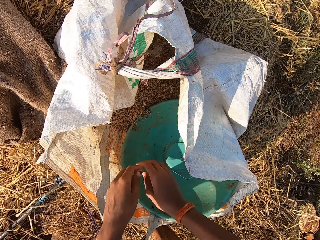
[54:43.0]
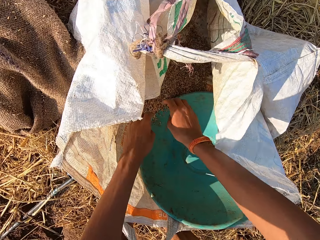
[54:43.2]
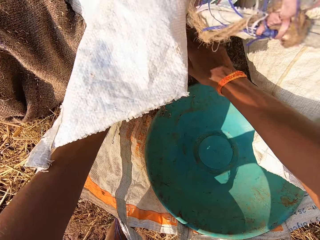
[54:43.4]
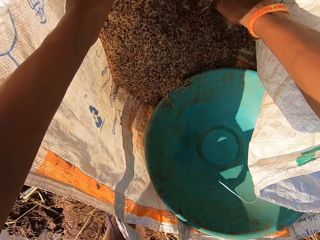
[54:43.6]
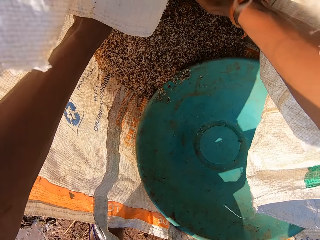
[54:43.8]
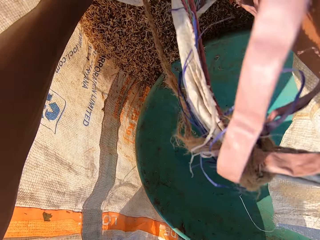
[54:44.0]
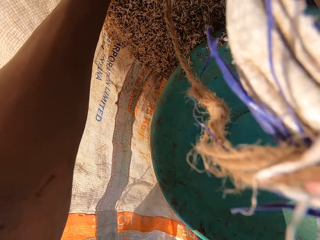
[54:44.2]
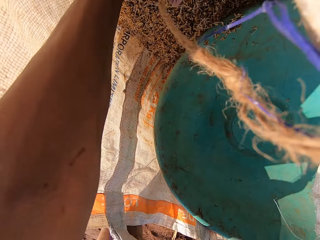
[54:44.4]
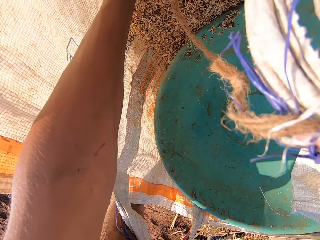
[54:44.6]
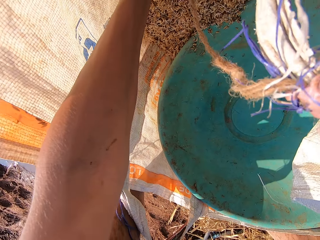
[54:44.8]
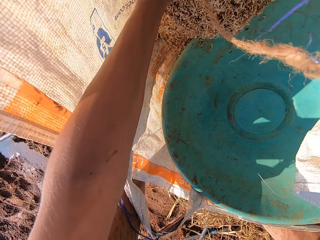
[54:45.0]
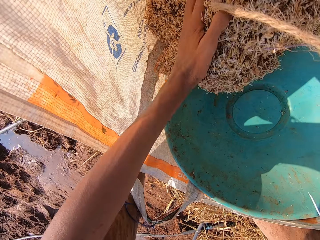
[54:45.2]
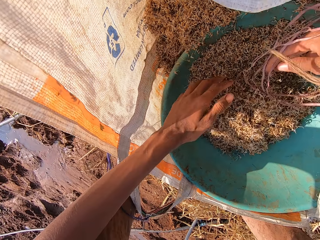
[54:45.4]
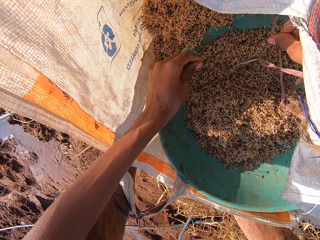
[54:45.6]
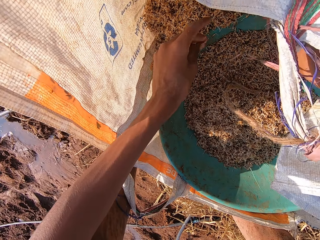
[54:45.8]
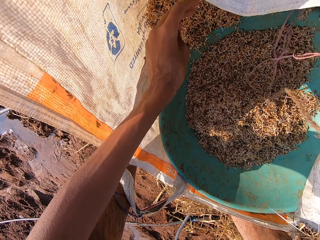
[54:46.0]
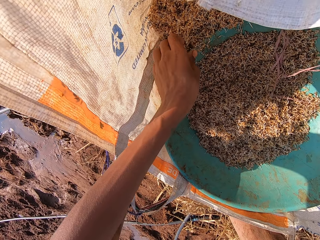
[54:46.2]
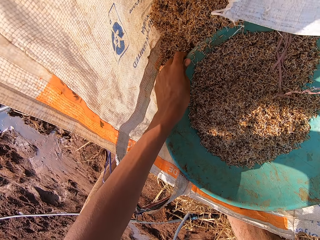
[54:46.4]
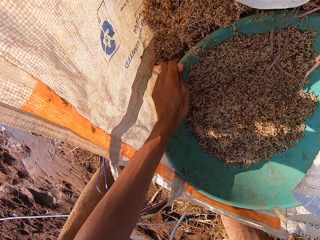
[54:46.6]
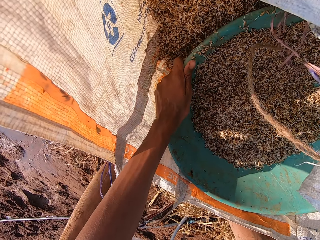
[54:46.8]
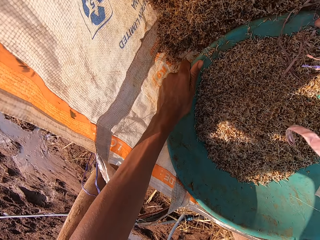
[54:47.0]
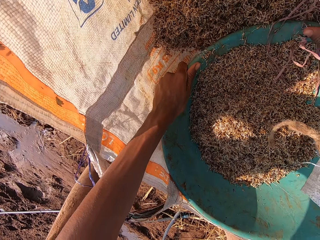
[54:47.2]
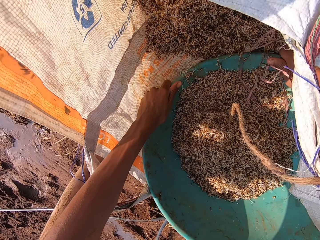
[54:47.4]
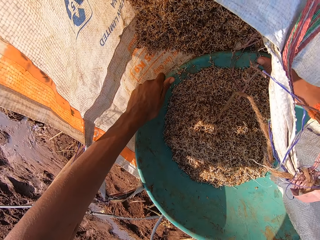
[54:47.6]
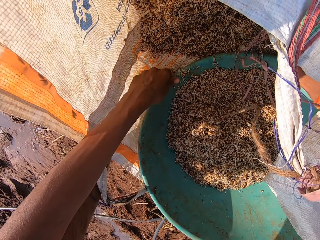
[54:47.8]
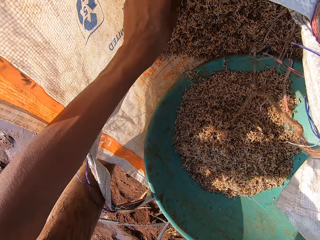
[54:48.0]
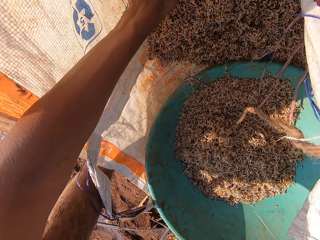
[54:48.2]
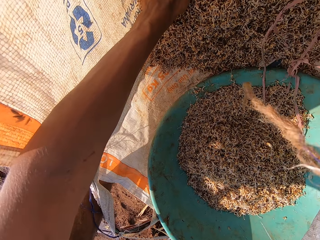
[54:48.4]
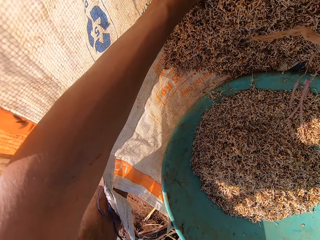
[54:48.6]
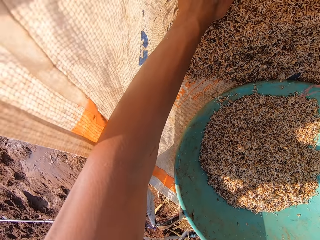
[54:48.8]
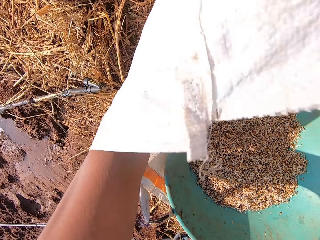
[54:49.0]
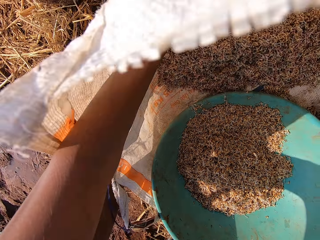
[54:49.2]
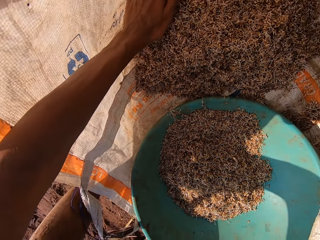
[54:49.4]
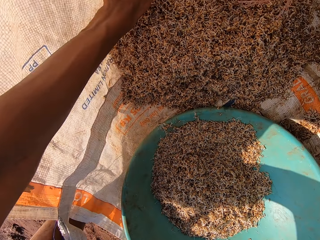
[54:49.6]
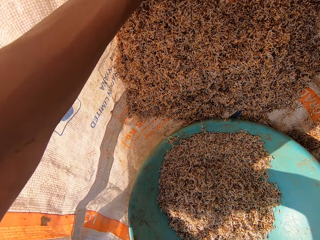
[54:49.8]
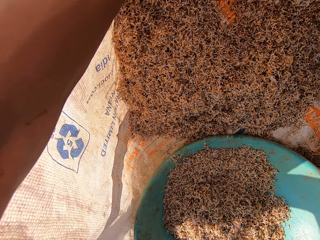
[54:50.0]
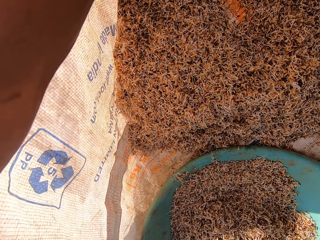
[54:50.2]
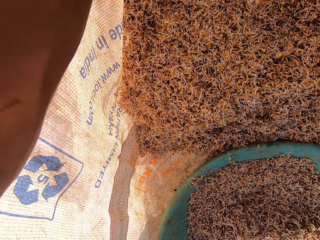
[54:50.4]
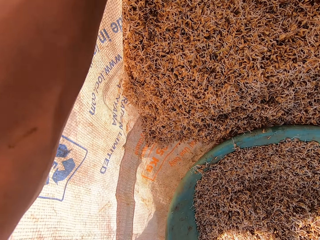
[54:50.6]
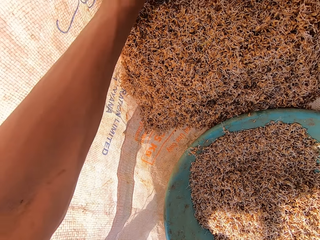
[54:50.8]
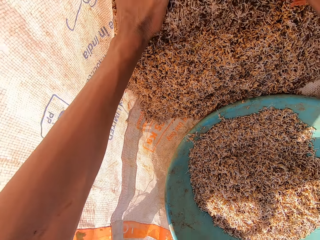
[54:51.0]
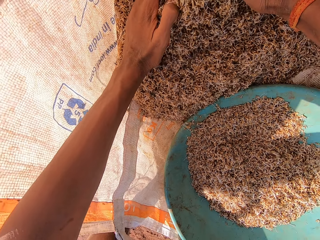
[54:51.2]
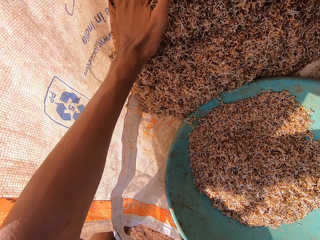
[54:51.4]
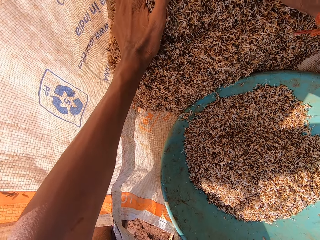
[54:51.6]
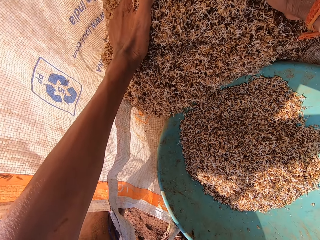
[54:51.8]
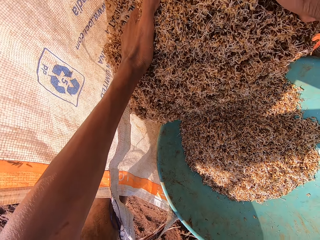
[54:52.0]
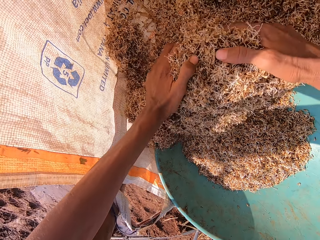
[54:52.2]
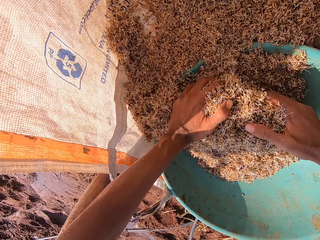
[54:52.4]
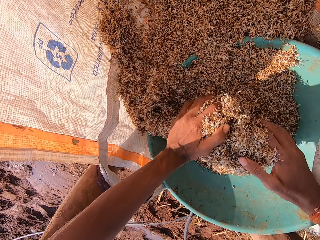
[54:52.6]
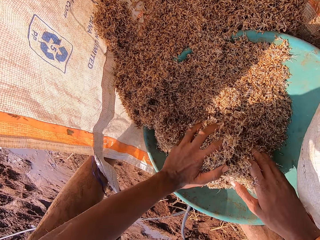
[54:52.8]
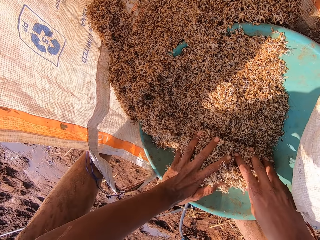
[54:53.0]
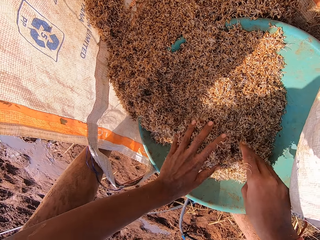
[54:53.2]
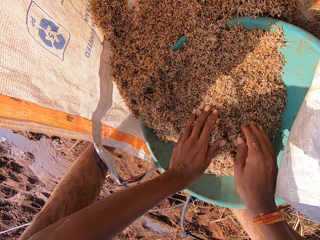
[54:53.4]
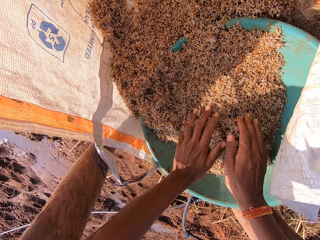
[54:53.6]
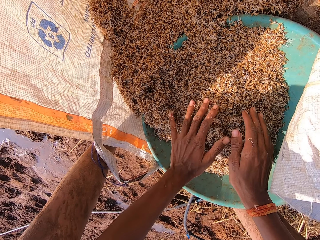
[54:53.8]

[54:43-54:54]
The camera wearer puts his hands in the sack. He moves the chaff into the basin or bowl. He packs the grains into the bowl with both hands. He adjusts the bowl in the sack with both hands. He moves the basin. He touches the grains in the sack with both hands. He moves the chaff into the basin. He packs the grains into the bowl with both hands.

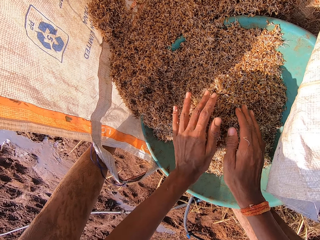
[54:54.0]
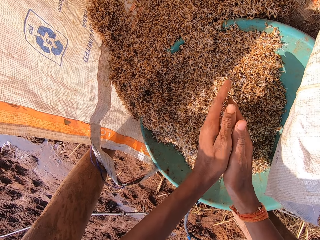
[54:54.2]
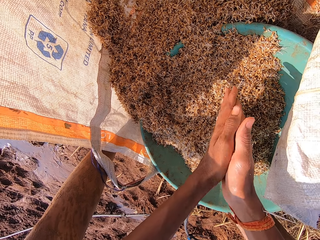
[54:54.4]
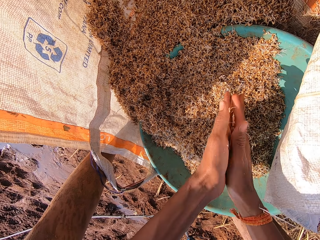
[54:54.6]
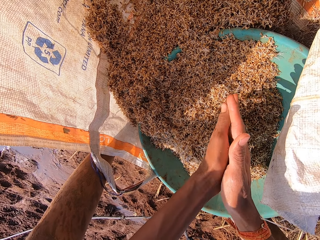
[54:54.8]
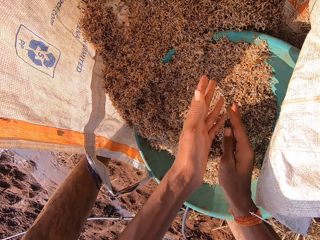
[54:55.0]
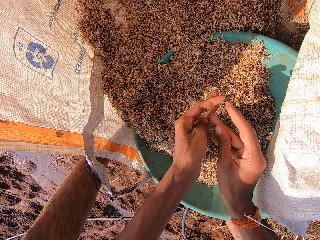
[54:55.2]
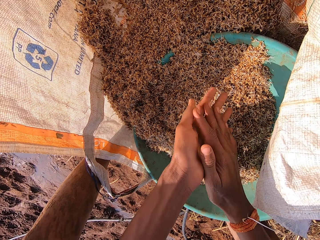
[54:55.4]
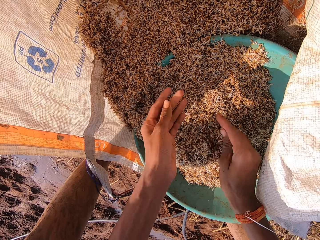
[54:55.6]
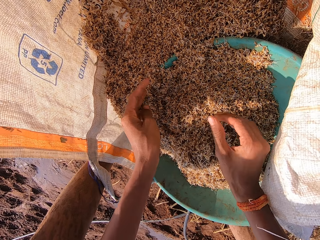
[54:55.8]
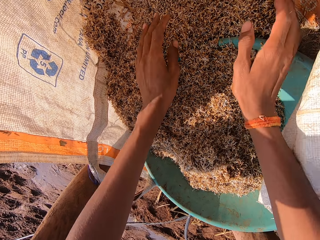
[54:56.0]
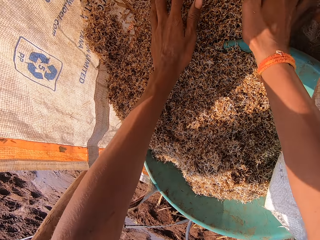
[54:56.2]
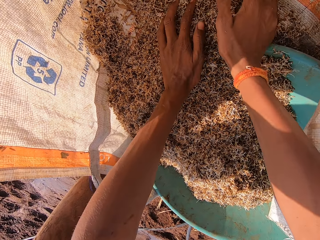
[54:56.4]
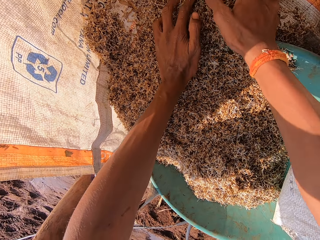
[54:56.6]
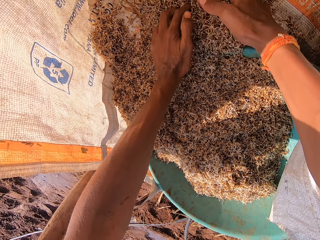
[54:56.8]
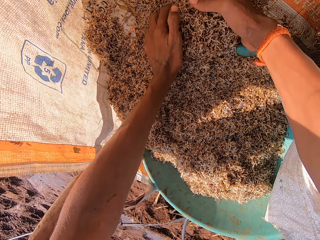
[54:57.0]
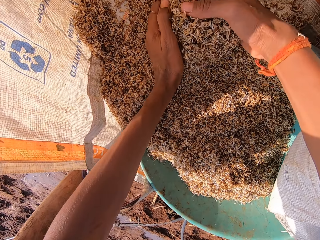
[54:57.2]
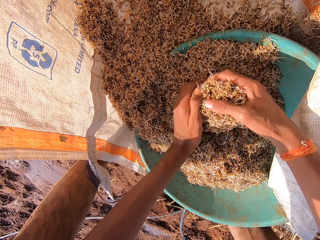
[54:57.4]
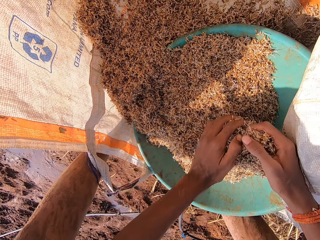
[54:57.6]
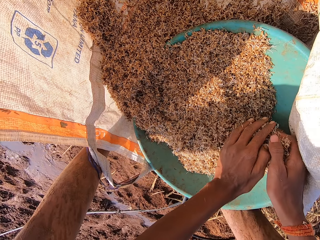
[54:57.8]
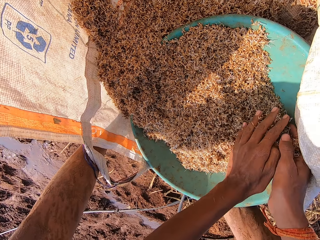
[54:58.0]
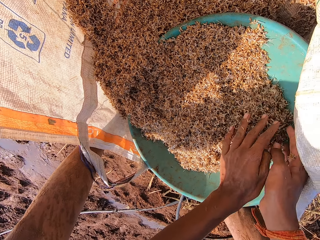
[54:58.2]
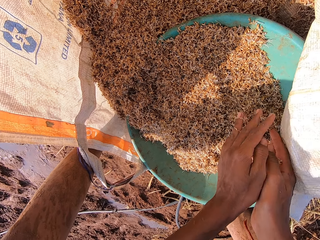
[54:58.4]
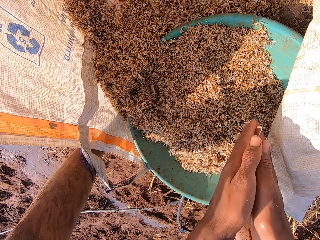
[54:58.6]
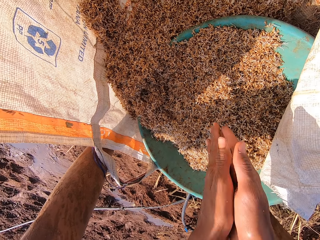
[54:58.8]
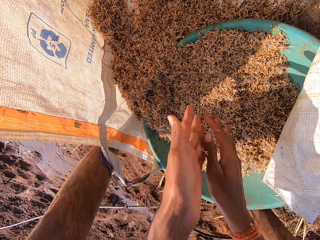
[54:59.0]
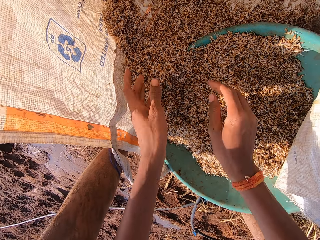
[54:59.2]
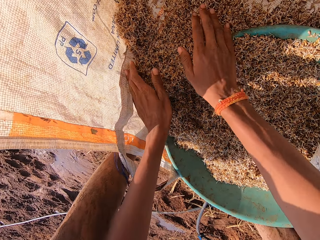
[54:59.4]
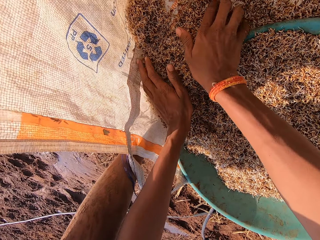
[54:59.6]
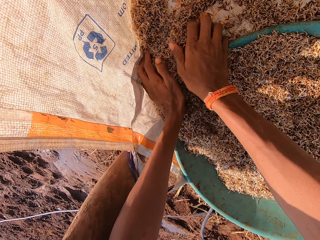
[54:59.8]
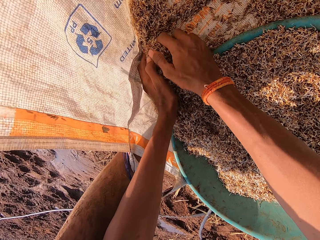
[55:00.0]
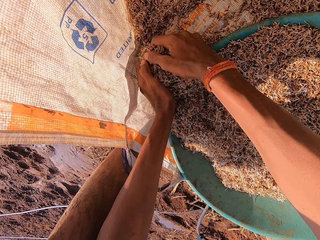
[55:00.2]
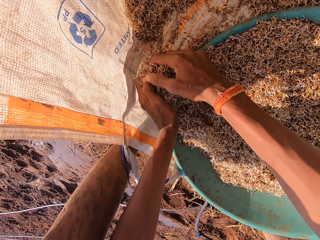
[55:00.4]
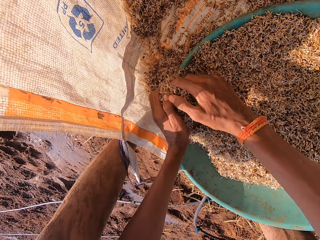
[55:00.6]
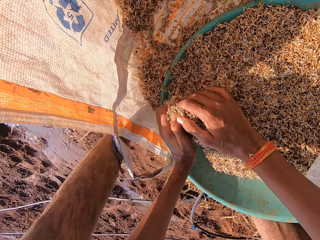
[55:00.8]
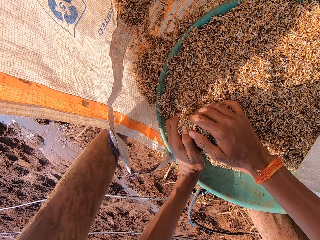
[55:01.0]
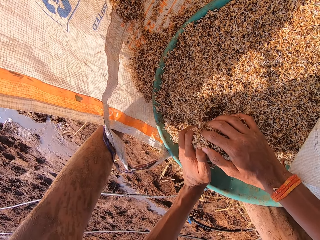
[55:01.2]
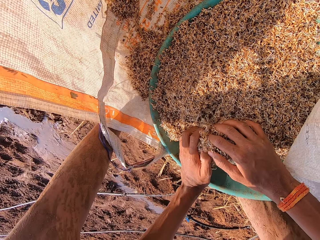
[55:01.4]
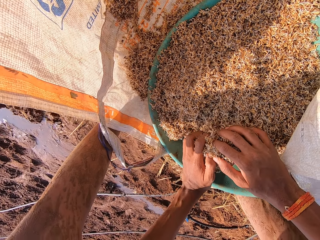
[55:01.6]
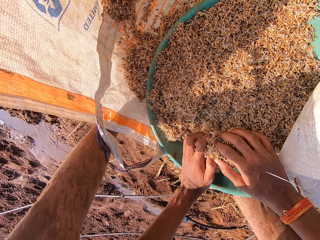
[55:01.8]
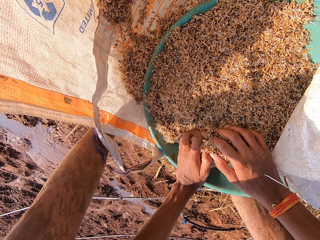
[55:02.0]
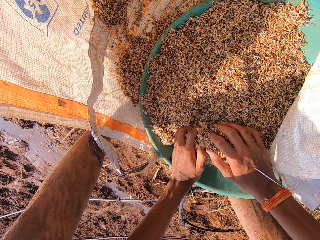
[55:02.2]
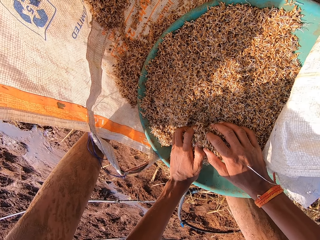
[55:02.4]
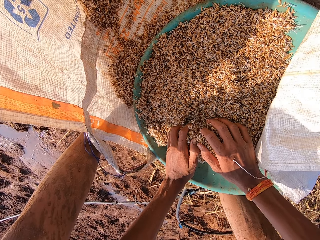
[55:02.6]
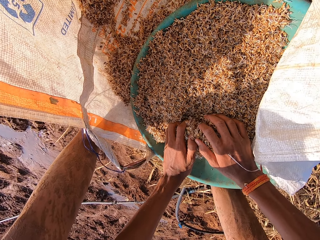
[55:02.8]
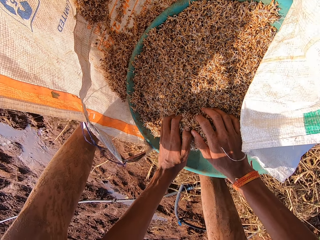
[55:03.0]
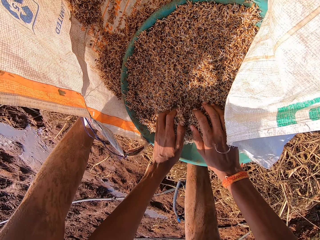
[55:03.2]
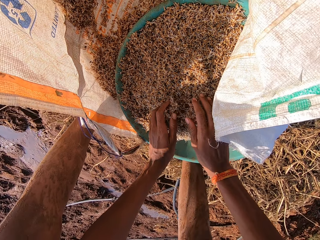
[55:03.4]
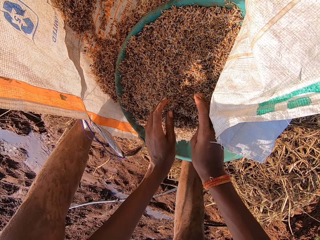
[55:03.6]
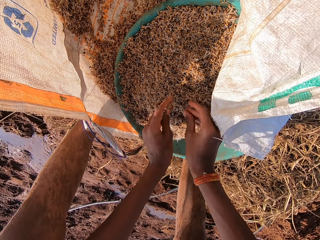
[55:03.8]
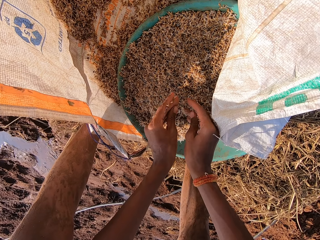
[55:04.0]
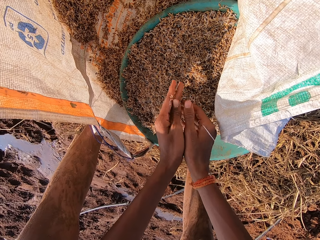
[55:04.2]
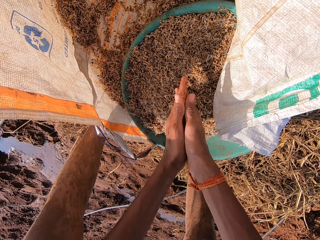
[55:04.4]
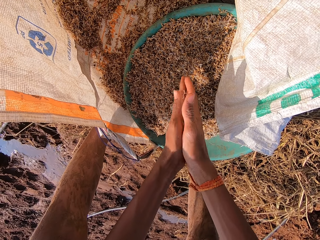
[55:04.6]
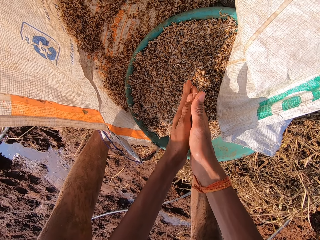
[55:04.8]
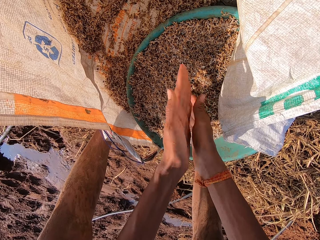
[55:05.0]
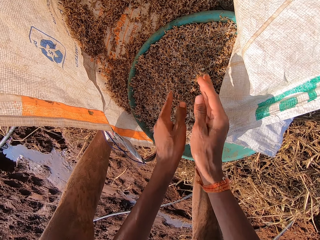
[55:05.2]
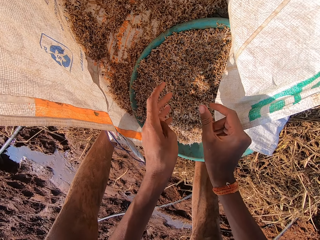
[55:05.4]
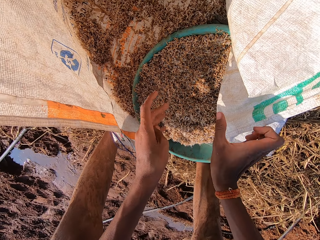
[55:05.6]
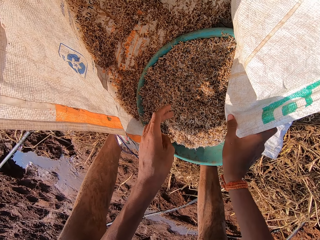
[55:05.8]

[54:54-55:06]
The camera wearer dusts the grains from his hands into the bowl. He rubs his hands. He packs the grains into the bowl with both hands. He moves the chaffs into the basin. He dusts the grains from his hands into the bowl. He rubs his hands. He packs the grains into the bowl with both hands. He moves the chaffs into the basin. He dusts the grains from his hands into the bowl. He rubs his hands.
